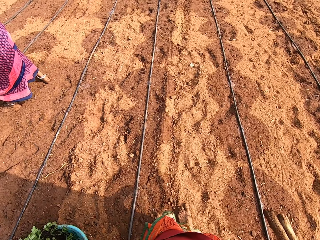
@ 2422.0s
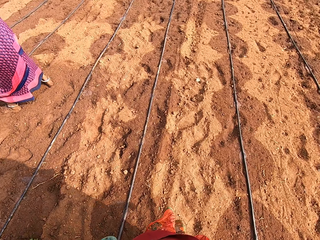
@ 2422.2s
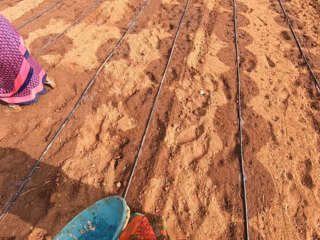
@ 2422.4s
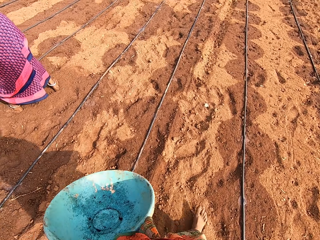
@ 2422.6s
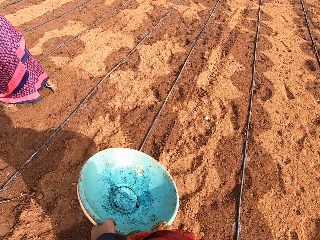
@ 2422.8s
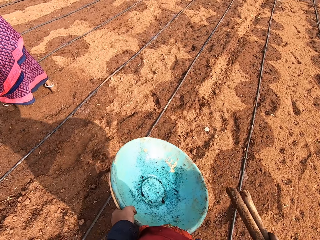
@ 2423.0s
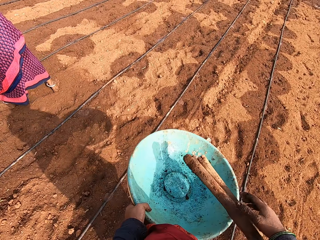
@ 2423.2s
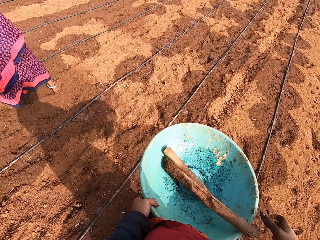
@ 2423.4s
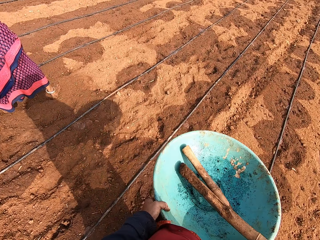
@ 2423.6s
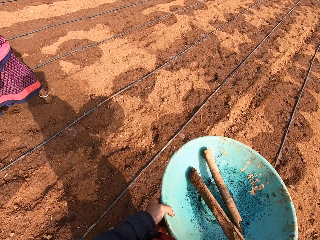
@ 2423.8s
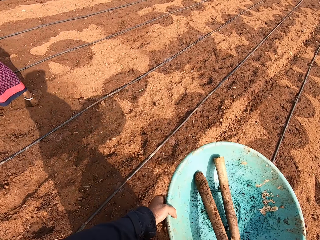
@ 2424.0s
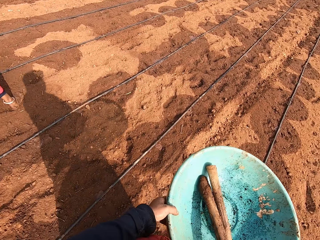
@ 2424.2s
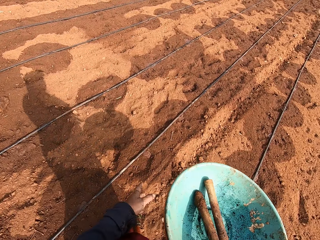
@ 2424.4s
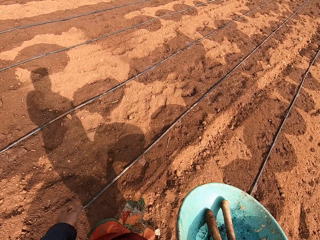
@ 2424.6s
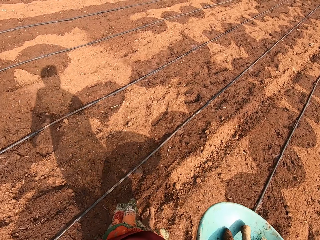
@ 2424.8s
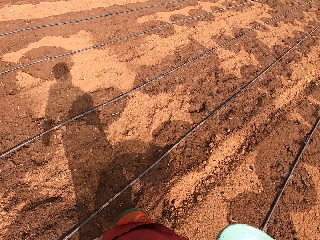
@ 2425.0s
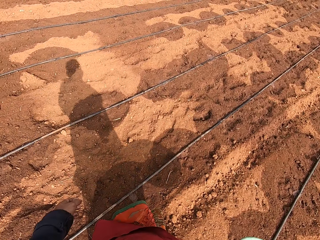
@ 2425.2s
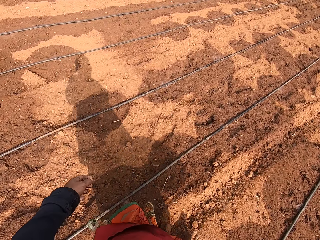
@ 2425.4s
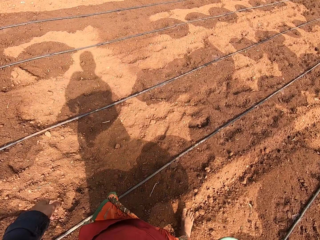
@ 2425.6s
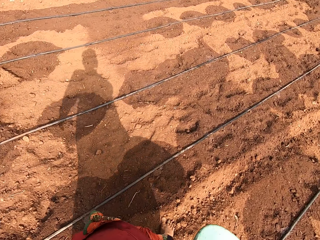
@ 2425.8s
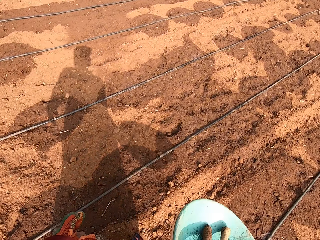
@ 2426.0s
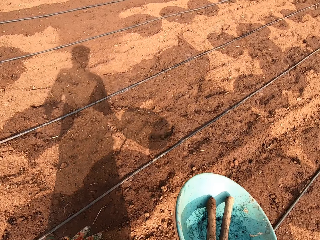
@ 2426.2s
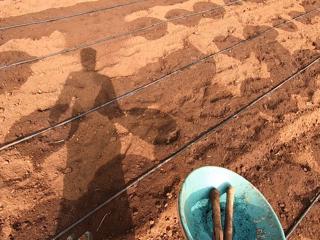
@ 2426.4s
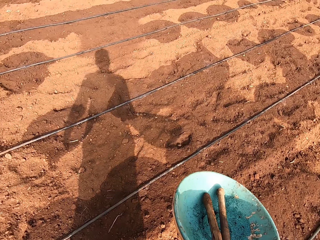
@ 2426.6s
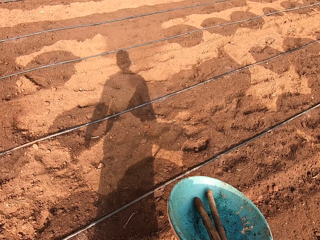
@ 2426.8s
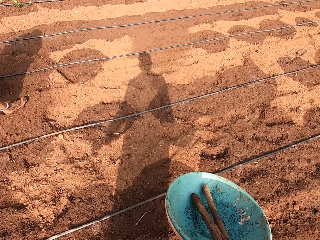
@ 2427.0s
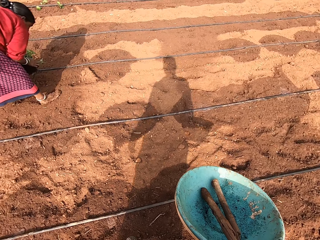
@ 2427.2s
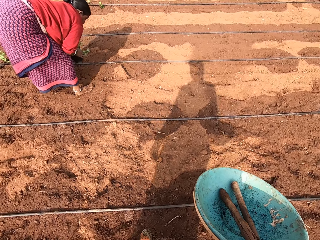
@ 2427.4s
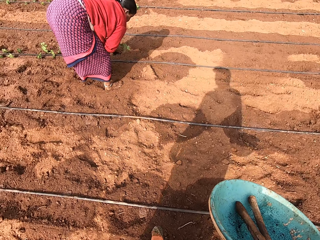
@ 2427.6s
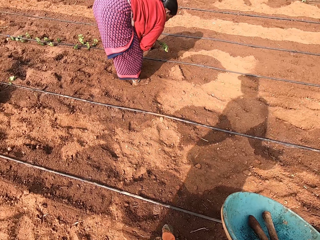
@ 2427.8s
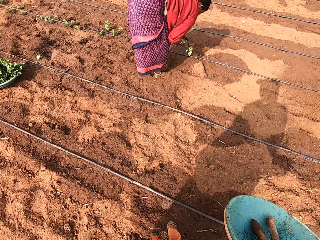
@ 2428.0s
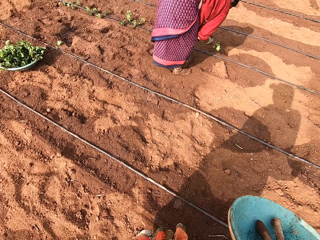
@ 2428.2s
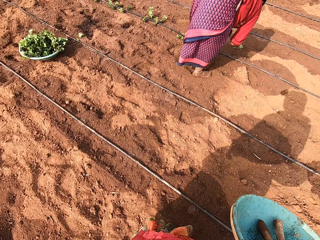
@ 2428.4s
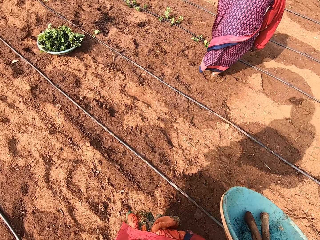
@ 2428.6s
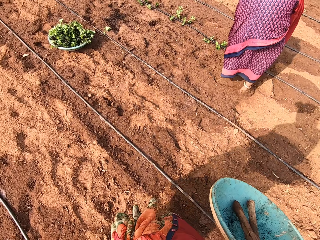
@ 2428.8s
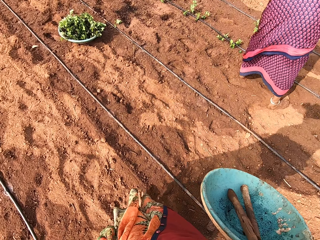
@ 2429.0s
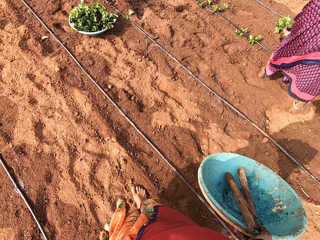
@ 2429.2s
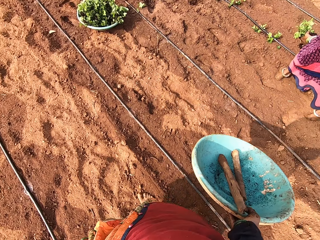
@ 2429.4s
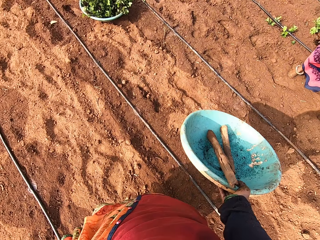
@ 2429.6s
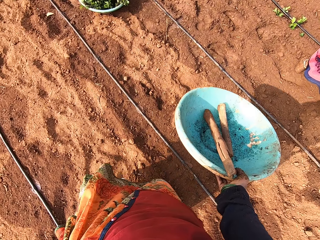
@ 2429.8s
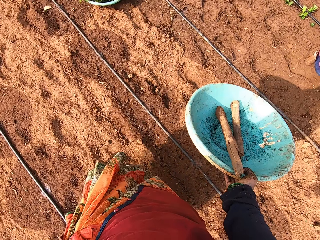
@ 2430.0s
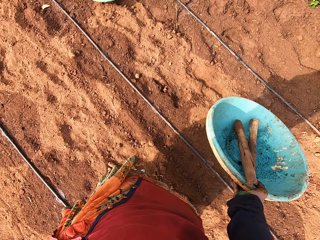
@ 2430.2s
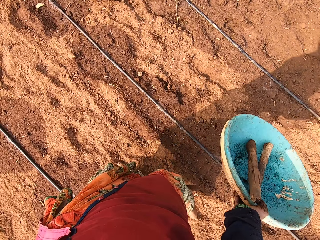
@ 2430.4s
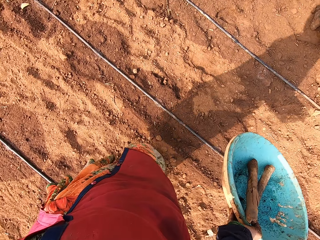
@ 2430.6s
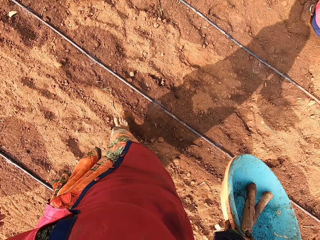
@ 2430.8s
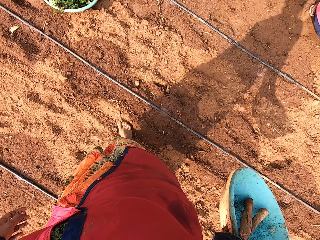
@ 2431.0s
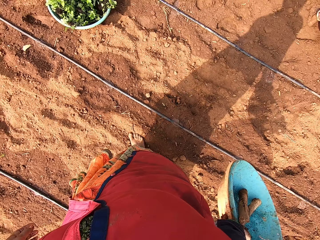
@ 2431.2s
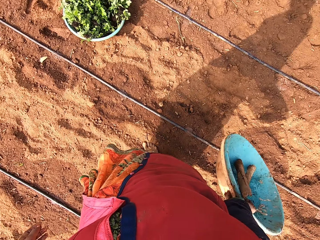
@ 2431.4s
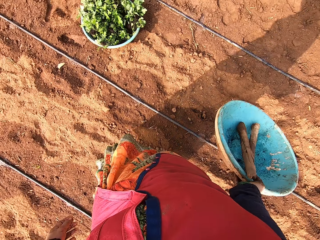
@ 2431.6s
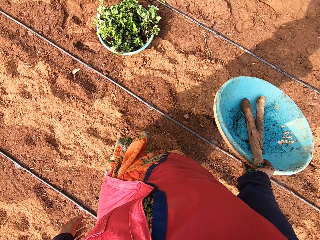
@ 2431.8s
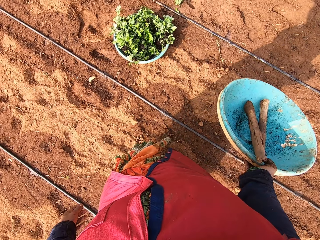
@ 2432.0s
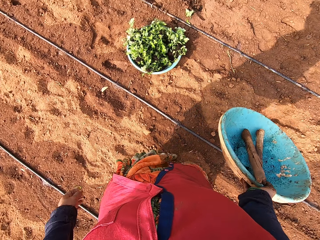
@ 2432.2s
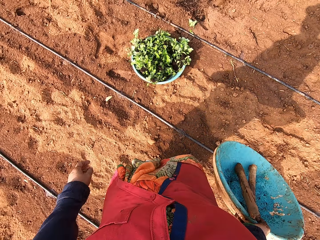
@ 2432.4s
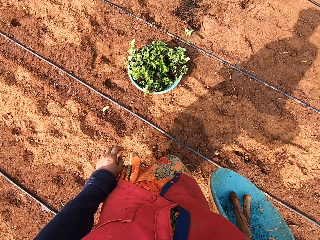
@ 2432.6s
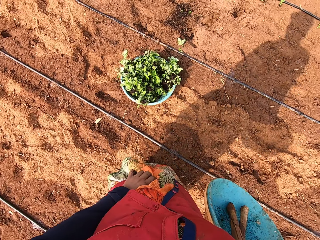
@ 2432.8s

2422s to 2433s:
The camera wearer drops the sticks inside the bowls in her left hand with her right hand. She passes the bowl from her left hand to her right hand. She walks around the garden. She turns towards a woman. She looks around the garden. She walks around the garden. The woman speaks to the camera wearer.

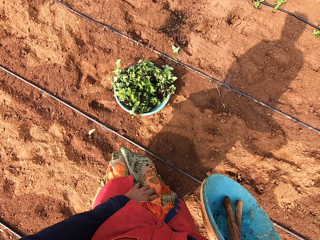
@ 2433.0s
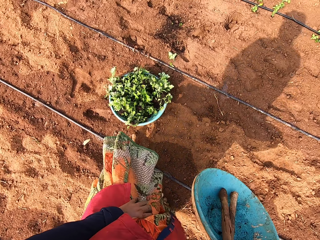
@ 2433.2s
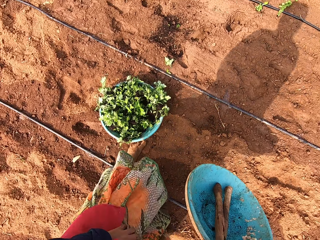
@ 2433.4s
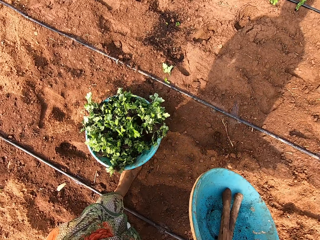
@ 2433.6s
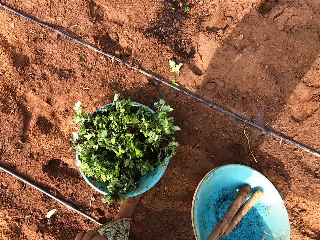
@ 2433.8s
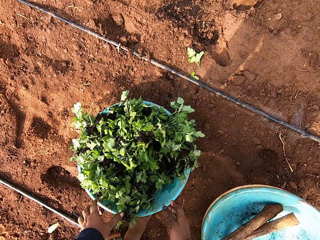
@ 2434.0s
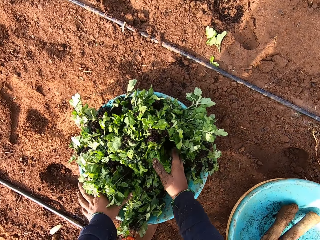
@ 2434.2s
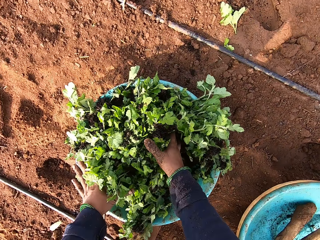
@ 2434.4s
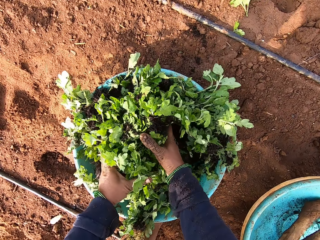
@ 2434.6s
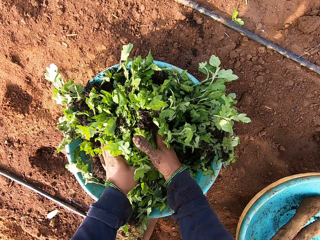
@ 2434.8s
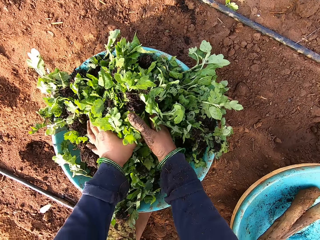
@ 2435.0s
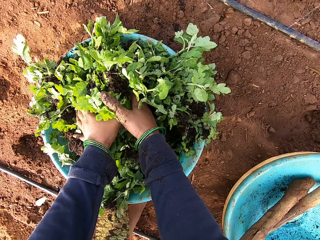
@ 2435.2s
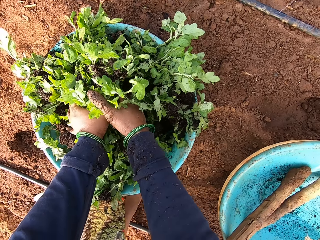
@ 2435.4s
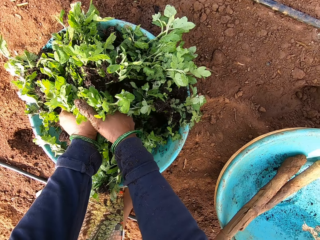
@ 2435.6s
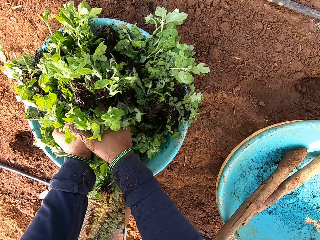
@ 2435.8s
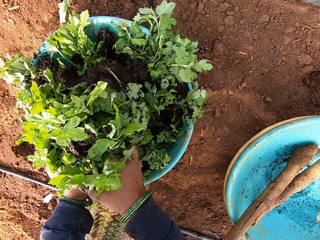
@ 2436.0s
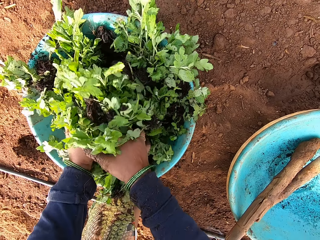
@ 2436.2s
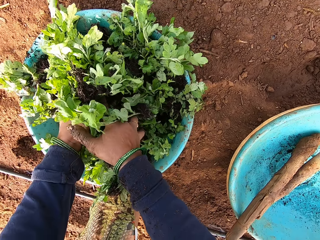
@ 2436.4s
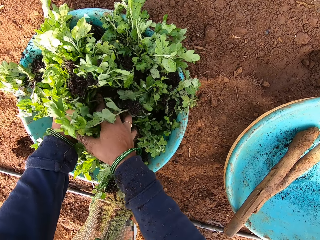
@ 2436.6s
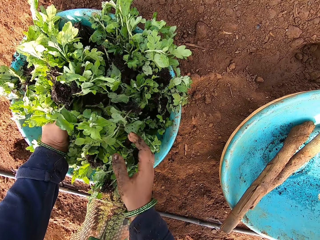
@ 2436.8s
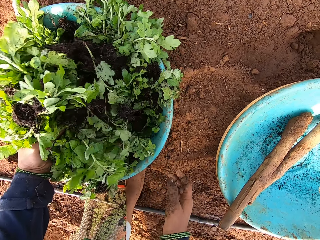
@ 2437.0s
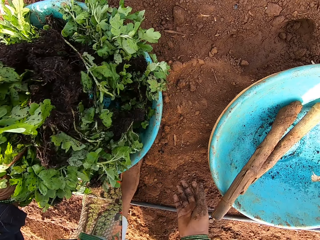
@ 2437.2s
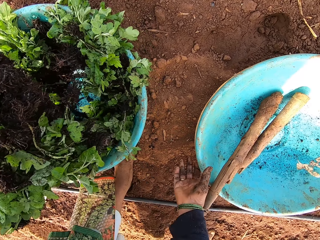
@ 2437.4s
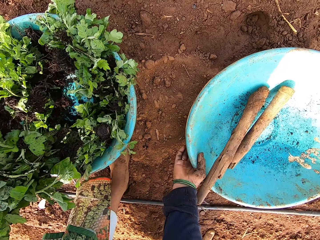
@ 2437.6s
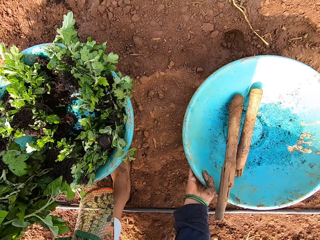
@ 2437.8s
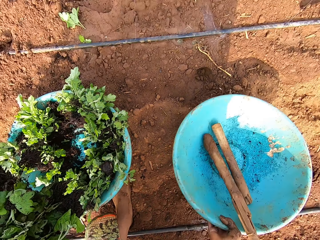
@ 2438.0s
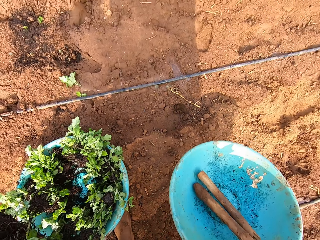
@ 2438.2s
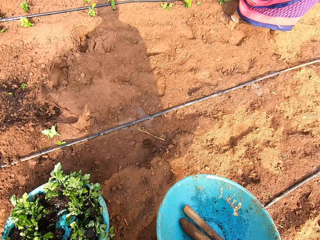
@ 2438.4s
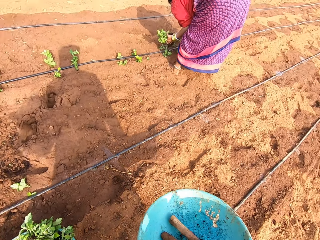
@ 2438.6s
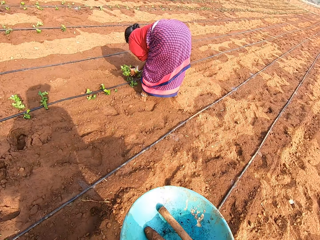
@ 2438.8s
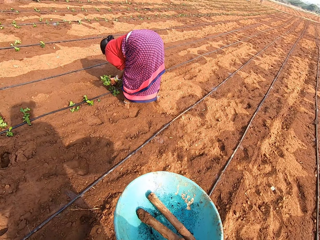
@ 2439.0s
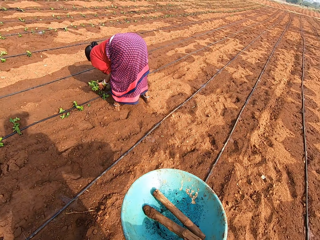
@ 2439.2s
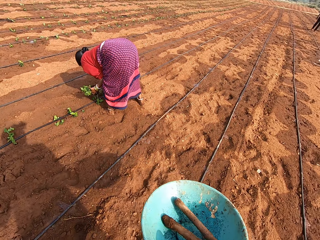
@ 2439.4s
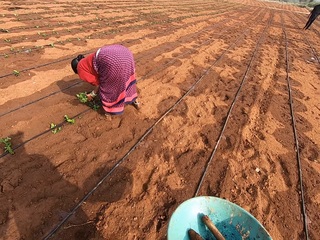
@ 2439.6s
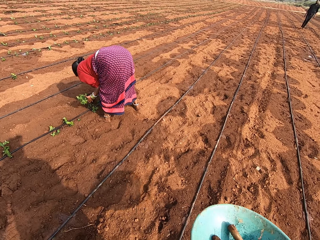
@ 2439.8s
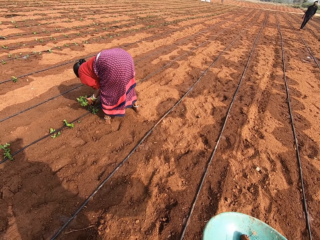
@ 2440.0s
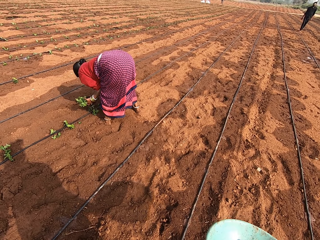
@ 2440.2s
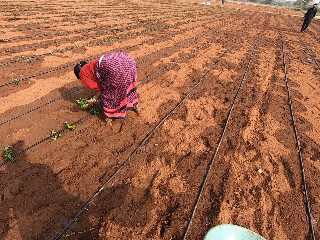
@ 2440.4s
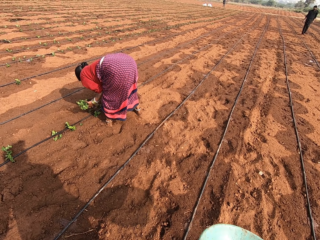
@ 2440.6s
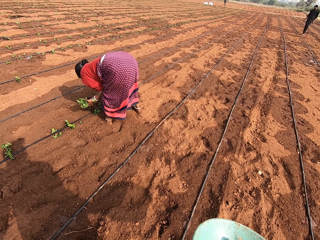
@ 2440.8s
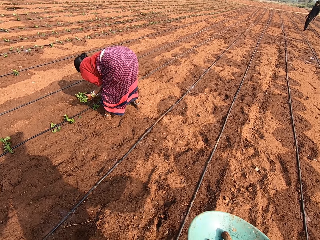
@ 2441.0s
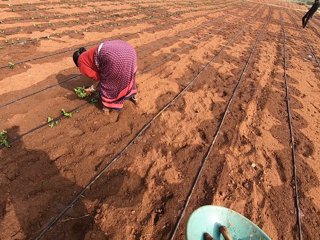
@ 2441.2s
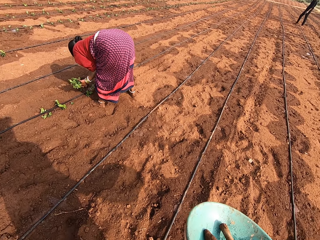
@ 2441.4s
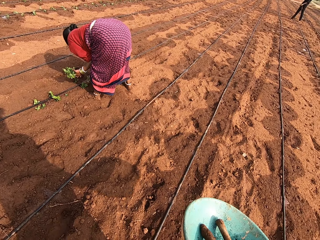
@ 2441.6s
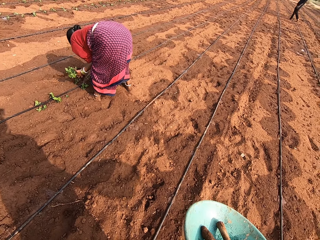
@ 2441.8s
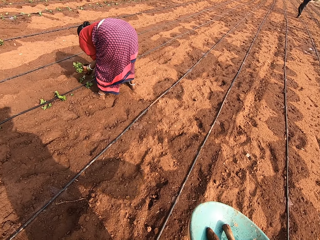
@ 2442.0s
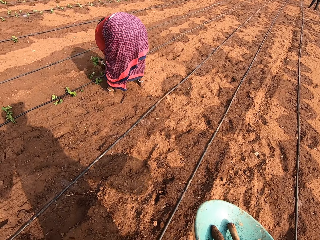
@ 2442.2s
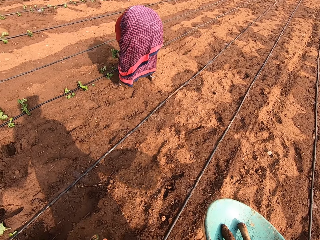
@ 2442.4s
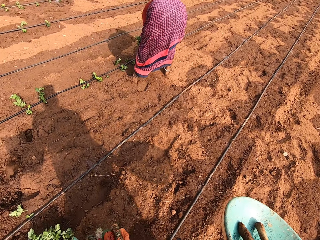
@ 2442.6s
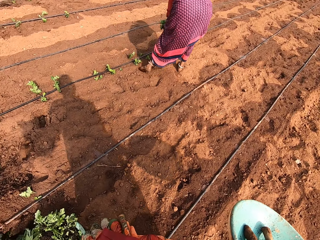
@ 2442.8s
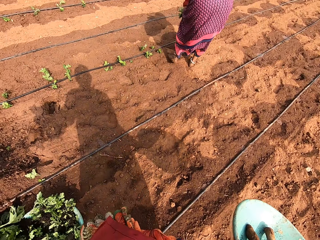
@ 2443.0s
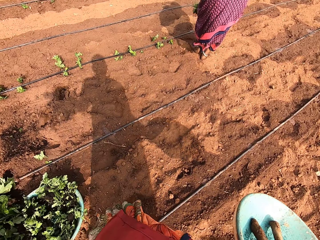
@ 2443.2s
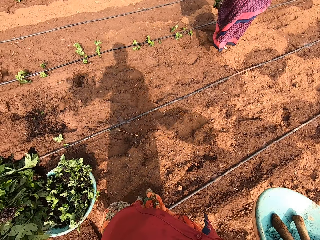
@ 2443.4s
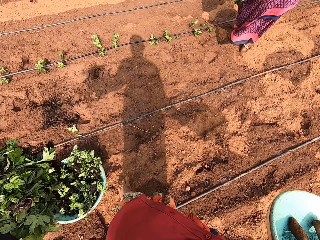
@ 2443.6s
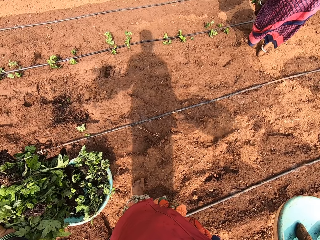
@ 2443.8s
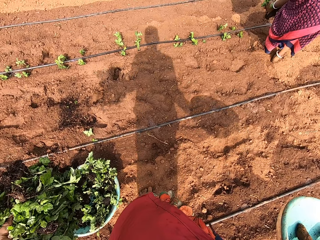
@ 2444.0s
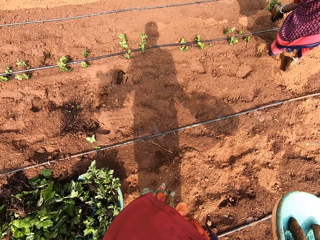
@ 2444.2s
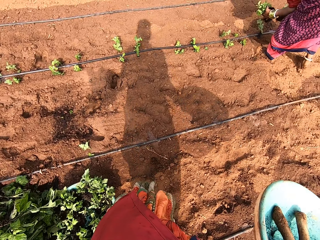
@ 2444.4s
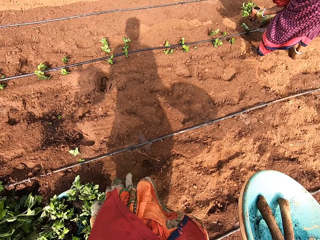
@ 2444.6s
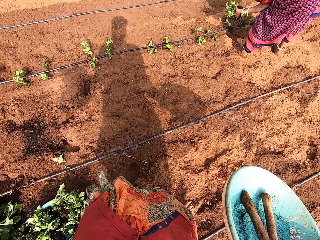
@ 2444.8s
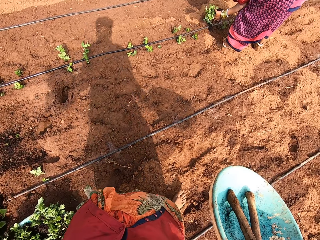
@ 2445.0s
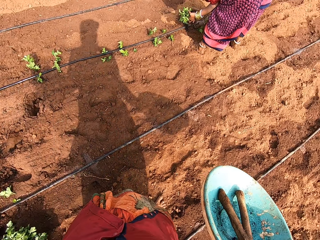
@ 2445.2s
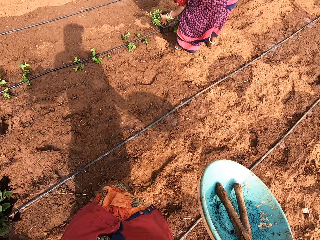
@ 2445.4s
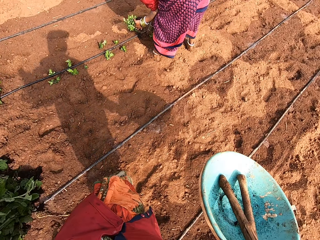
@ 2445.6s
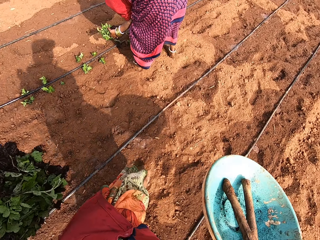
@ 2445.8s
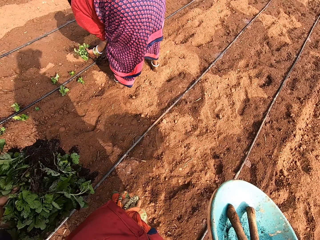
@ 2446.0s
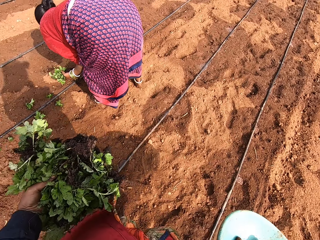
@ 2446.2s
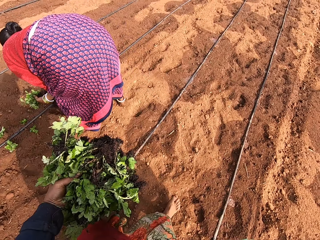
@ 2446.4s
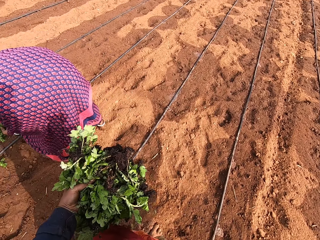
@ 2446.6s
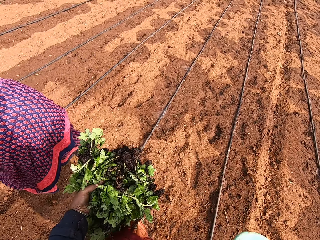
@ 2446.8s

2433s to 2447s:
The camera wearer bends down. She drops the bowls on the ground with her right hand. She picks some spinach from the bowl on the ground with both hands. She drops the spinach in the bowl on the ground with both hands. She picks some spinach from the bowl on the ground with her left hand. She picks the bowl from the ground with her right hand. A woman speaks to the camera wearer. The camera wearer speaks to the woman. She looks around the garden. She speaks to a man. The man speaks to the camera wearer. The camera wearer walks around the garden.
